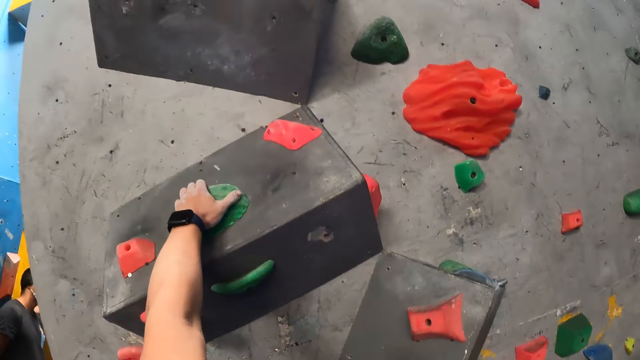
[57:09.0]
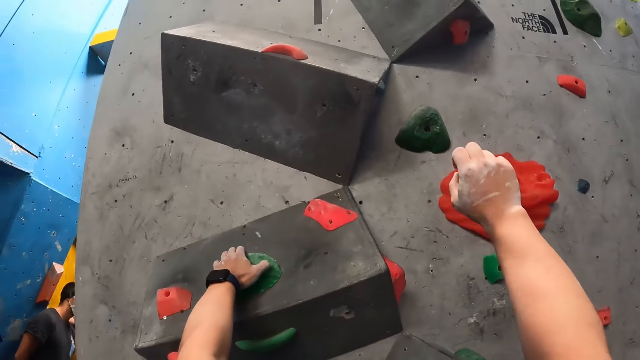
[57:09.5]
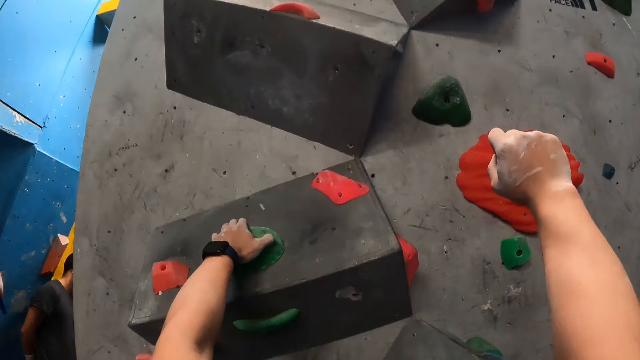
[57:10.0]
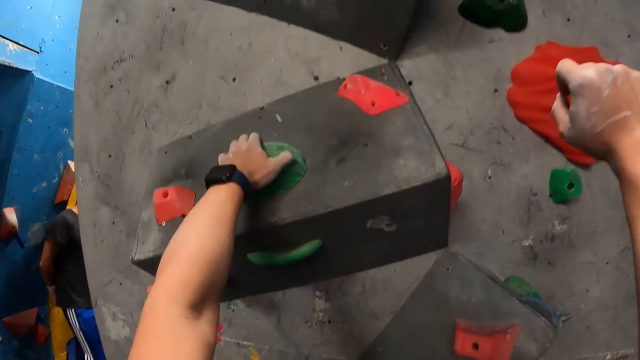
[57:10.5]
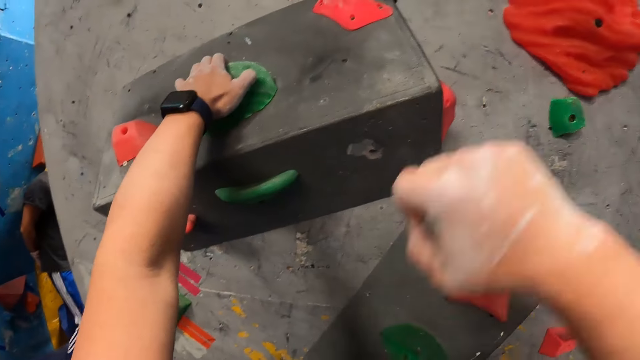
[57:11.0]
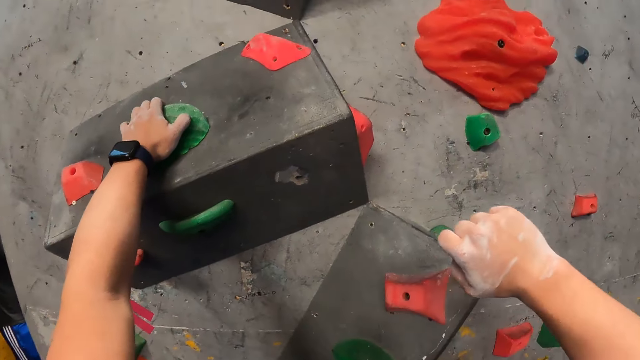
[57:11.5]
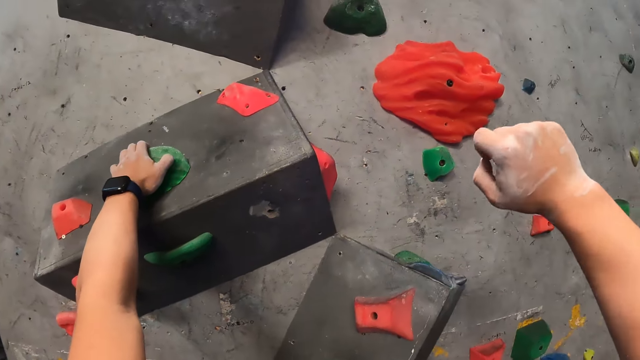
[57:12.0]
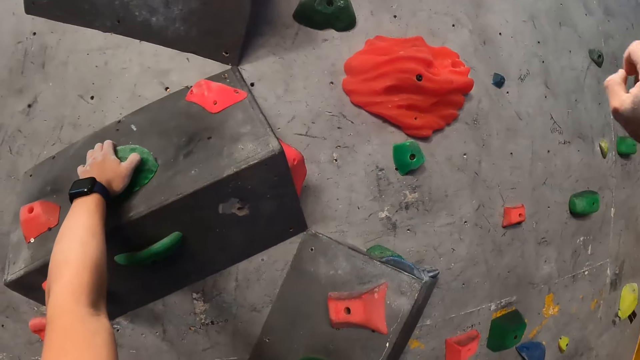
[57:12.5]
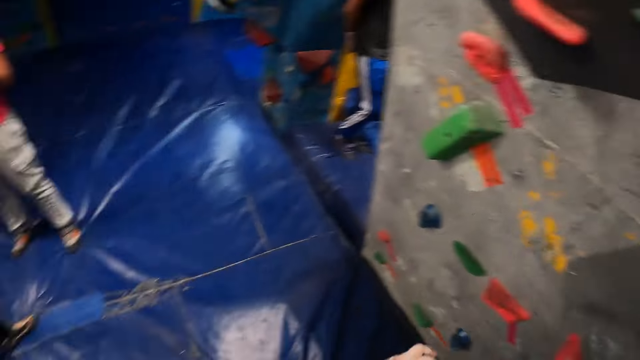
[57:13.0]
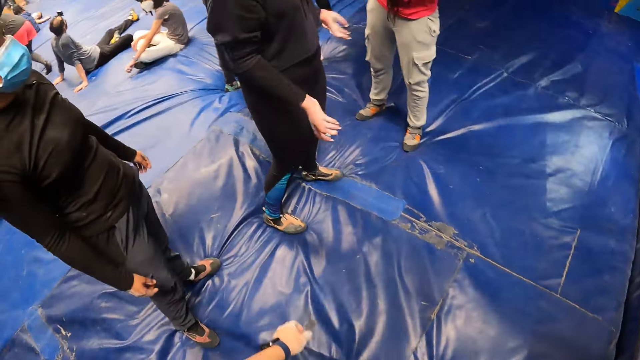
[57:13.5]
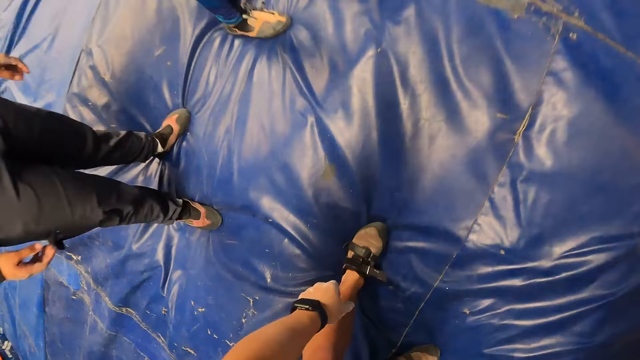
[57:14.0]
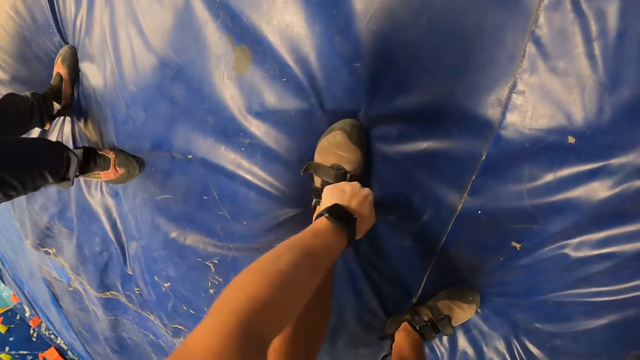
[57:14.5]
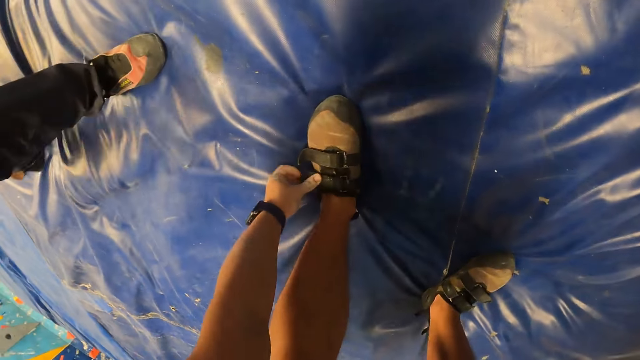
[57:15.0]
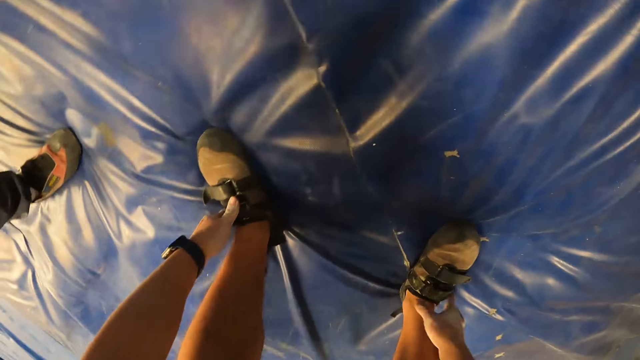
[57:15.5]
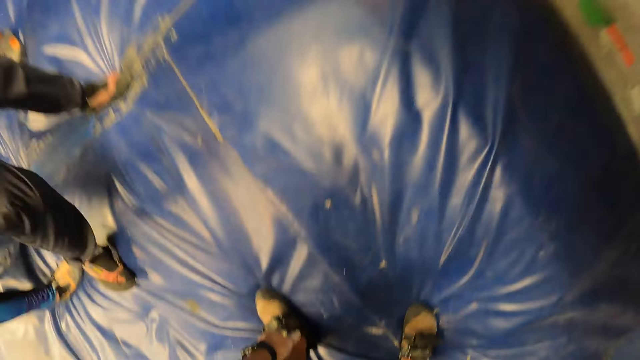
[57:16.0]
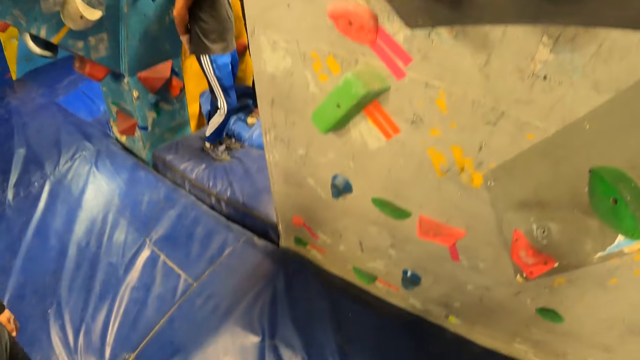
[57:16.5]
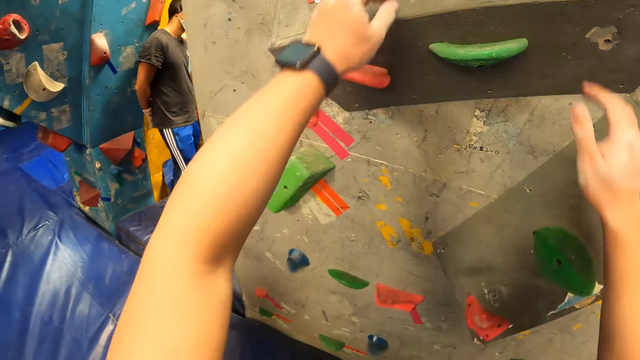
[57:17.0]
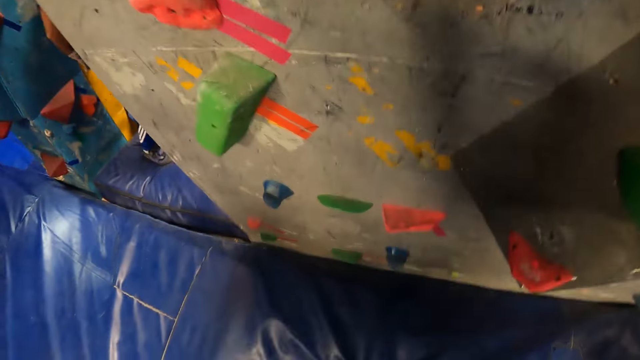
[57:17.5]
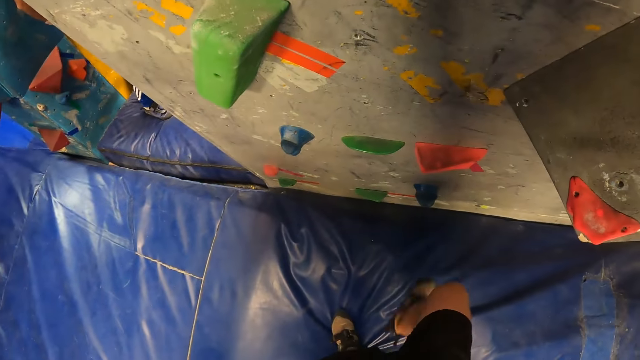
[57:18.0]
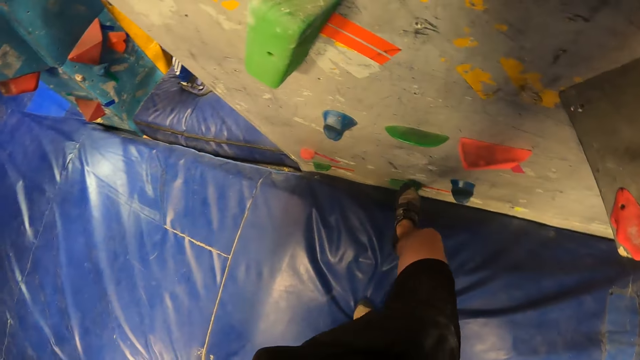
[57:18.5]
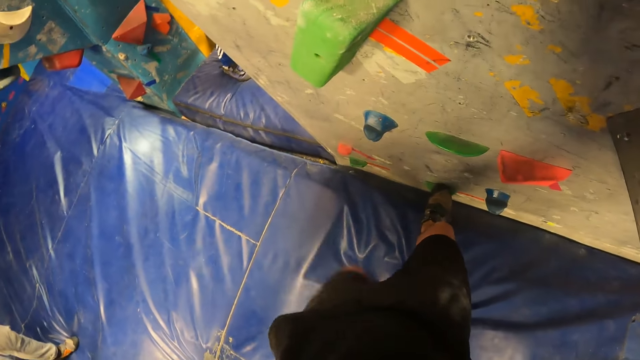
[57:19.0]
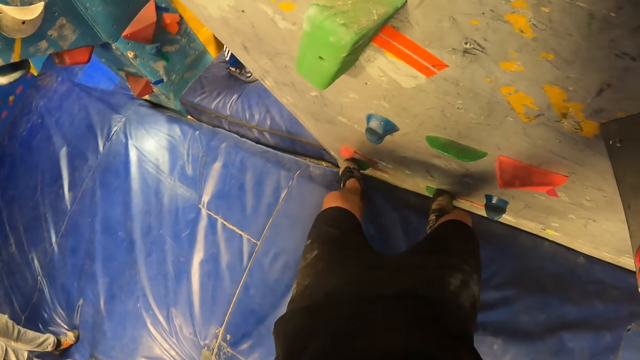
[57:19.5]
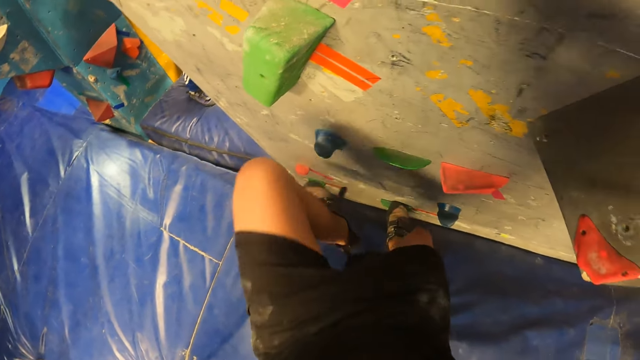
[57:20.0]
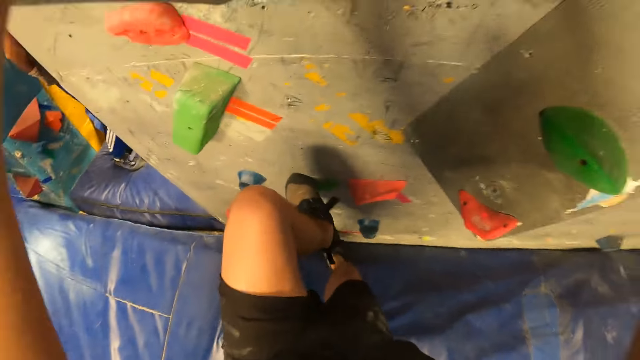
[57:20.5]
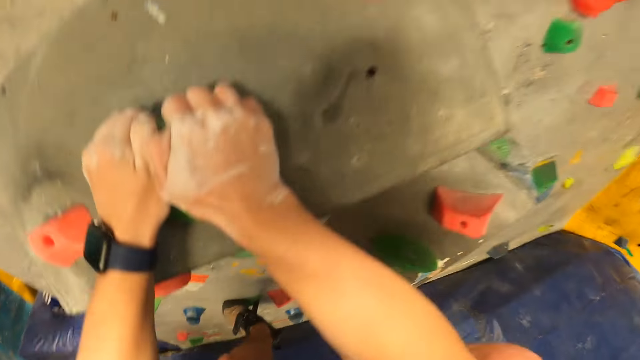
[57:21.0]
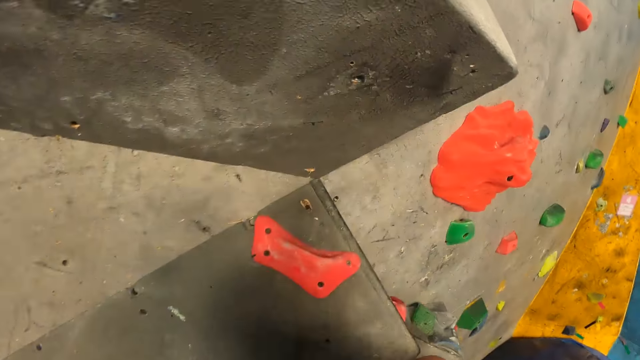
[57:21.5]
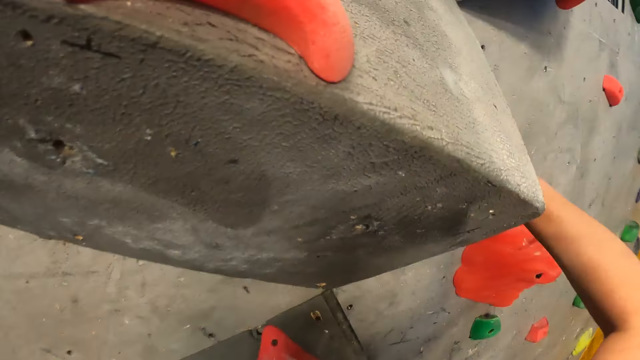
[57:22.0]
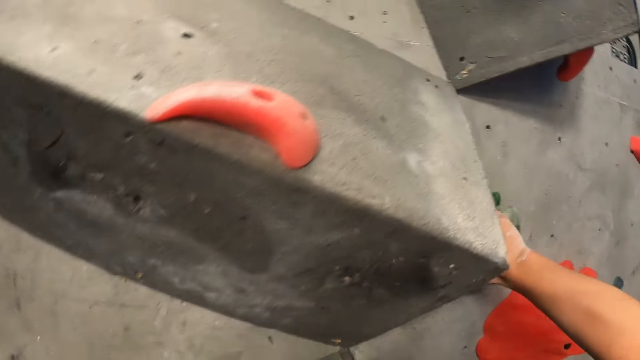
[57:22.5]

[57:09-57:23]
The camera wearer demonstrates with his right hand. He turns around. He ties the shoe. He adjusts his shoe buckle with his left hand. He adjusts his shoe buckle with his right hand. He climbs the bouldering wall.

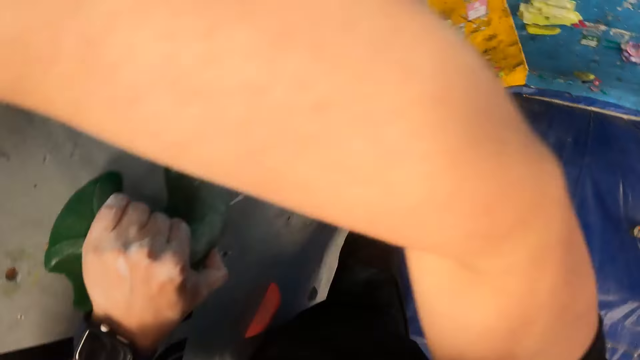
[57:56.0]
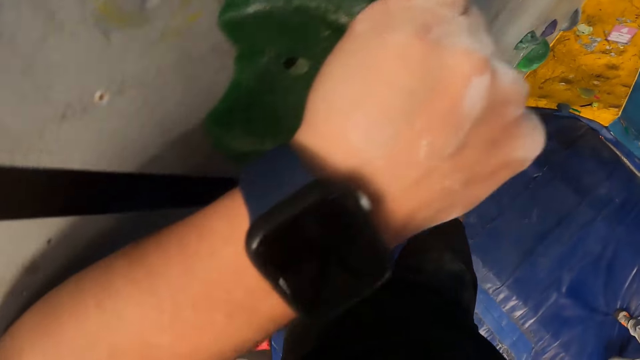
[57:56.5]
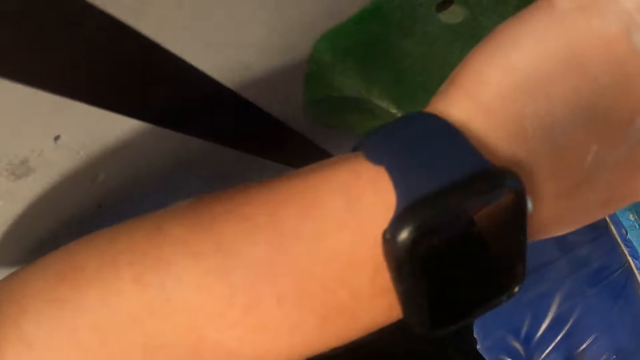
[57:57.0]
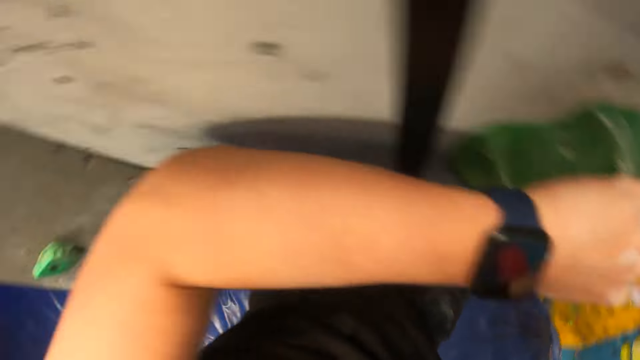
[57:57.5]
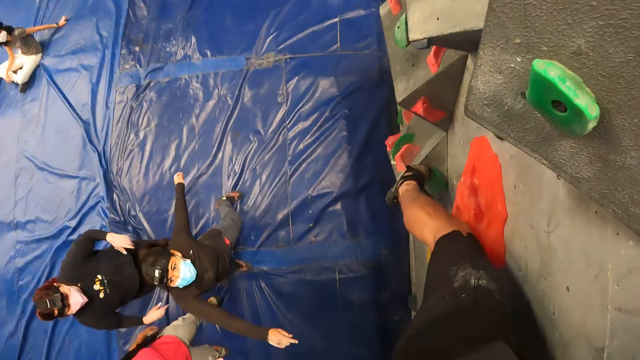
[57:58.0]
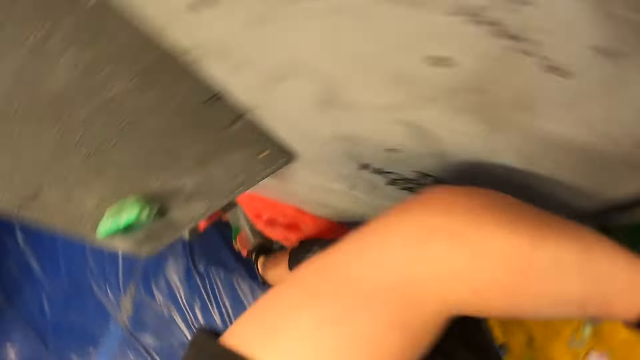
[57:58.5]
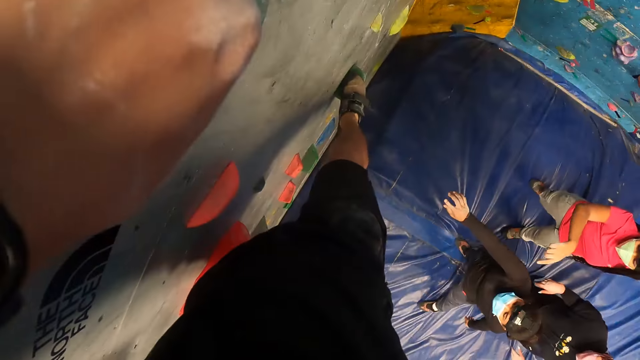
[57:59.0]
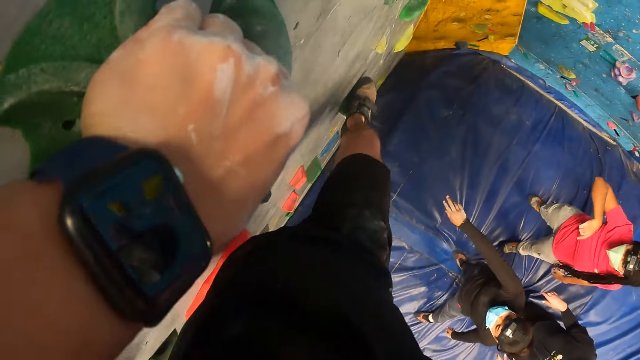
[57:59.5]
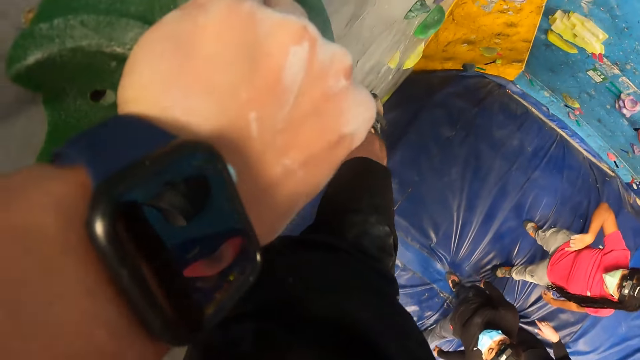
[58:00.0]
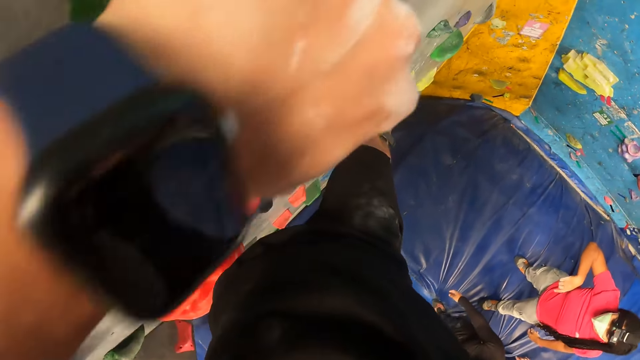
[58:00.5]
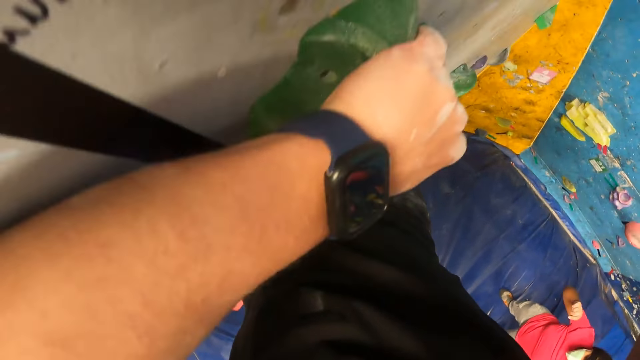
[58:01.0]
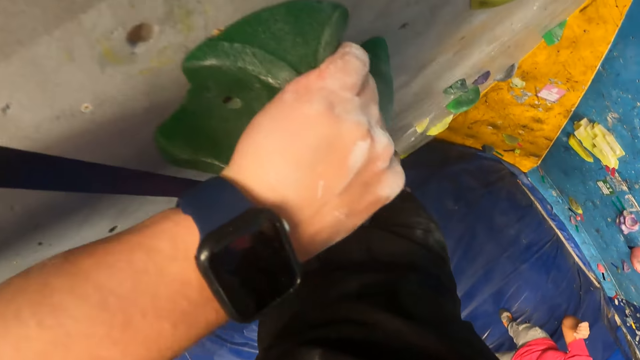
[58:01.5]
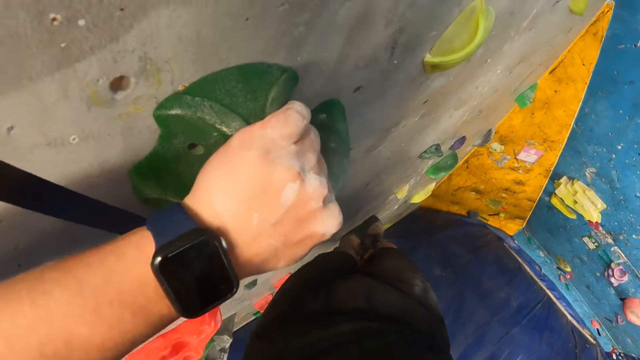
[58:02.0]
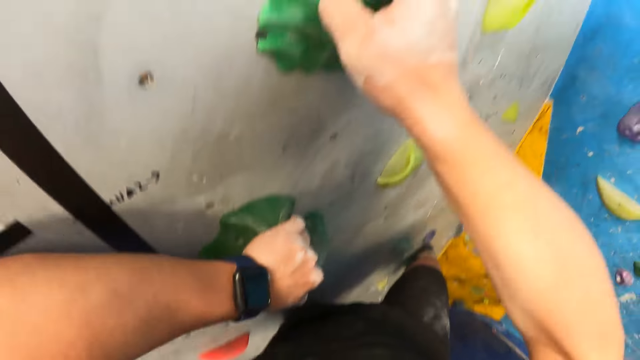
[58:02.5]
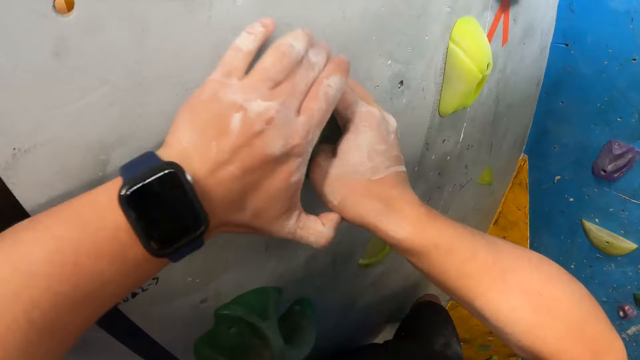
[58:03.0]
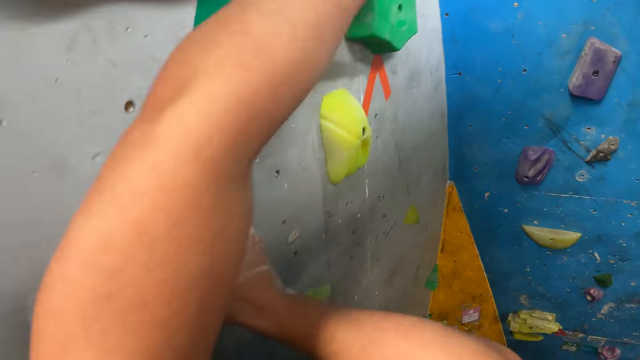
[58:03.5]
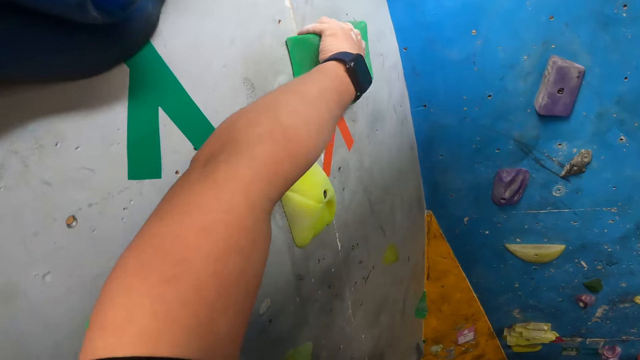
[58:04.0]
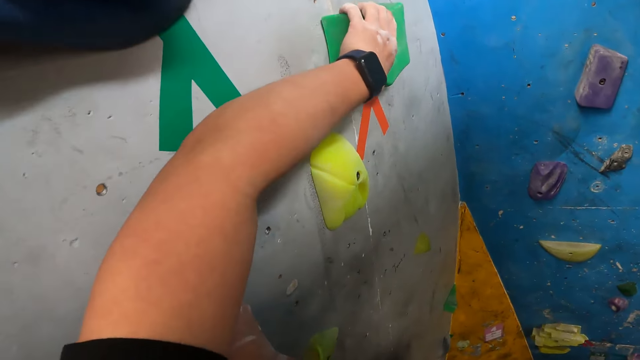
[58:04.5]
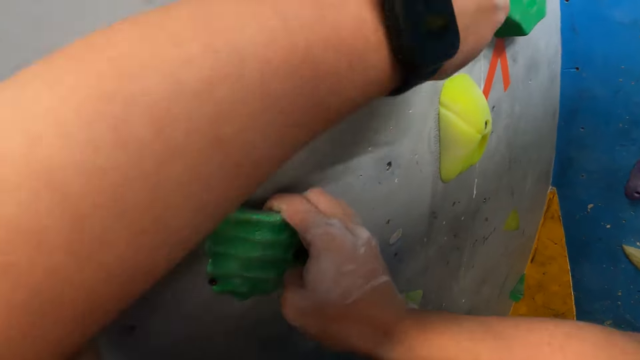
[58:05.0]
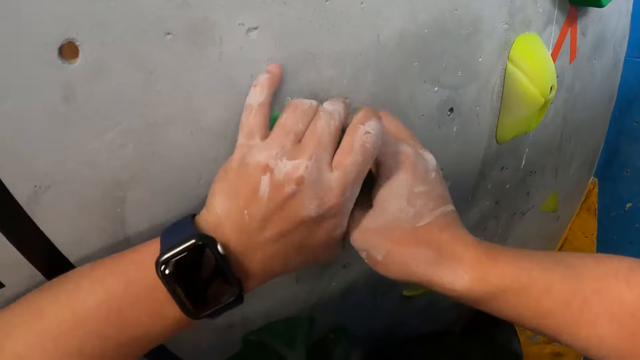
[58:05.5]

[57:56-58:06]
The woman interacts with the camera wearer.
